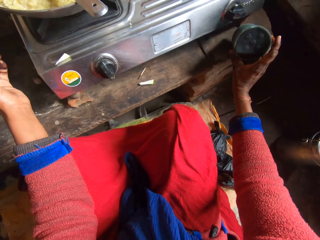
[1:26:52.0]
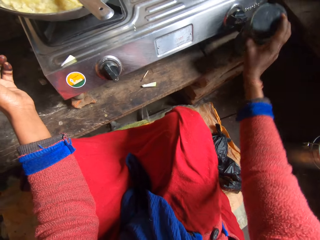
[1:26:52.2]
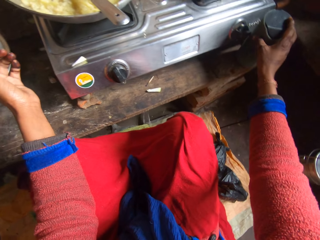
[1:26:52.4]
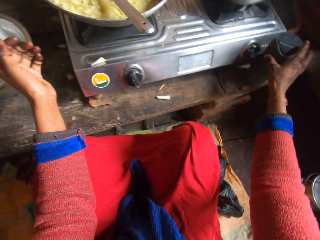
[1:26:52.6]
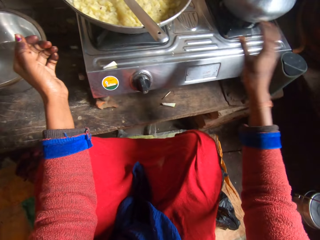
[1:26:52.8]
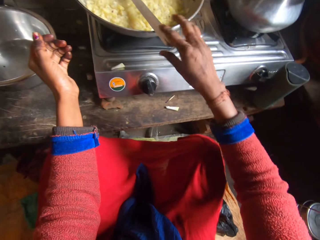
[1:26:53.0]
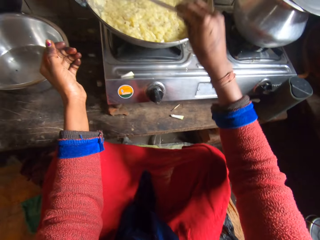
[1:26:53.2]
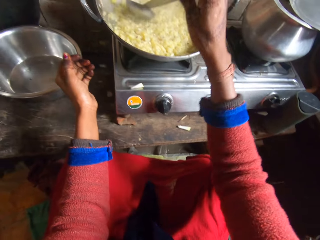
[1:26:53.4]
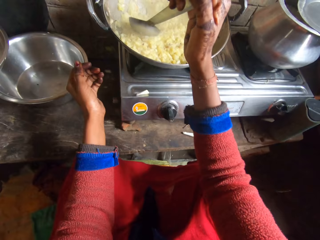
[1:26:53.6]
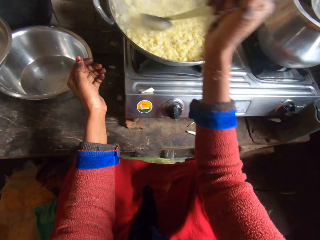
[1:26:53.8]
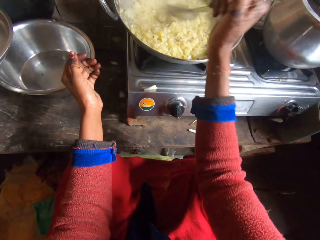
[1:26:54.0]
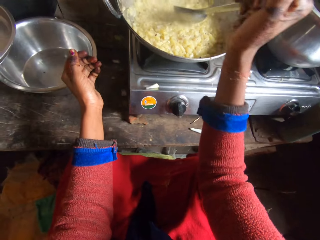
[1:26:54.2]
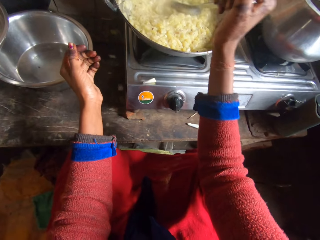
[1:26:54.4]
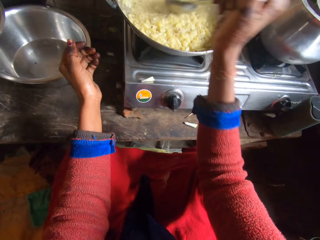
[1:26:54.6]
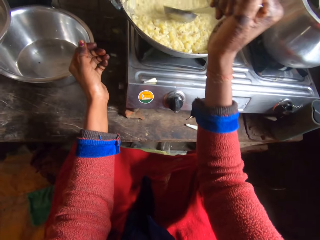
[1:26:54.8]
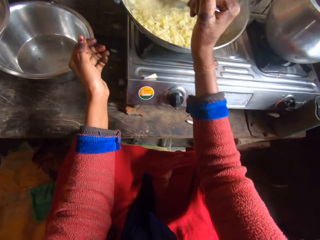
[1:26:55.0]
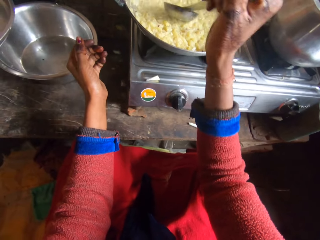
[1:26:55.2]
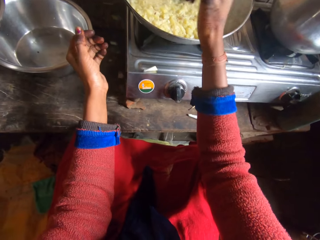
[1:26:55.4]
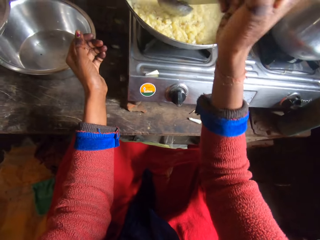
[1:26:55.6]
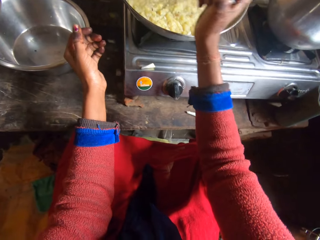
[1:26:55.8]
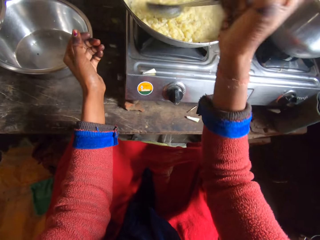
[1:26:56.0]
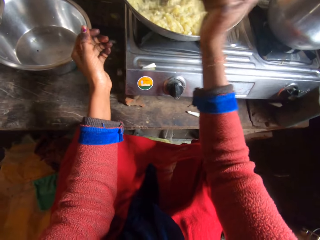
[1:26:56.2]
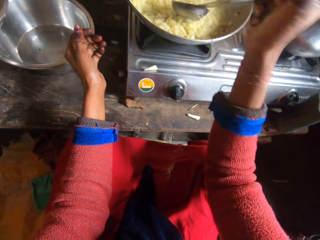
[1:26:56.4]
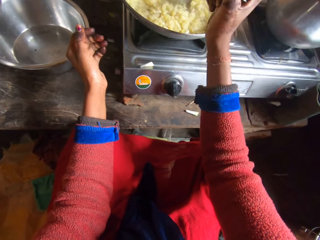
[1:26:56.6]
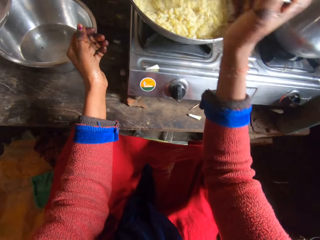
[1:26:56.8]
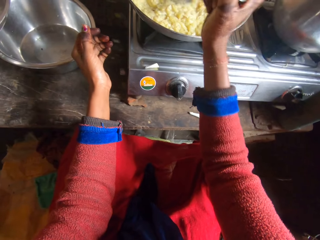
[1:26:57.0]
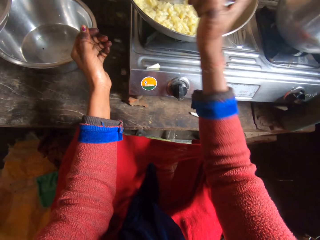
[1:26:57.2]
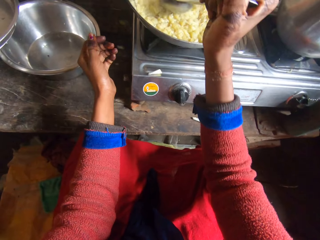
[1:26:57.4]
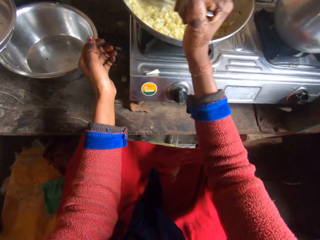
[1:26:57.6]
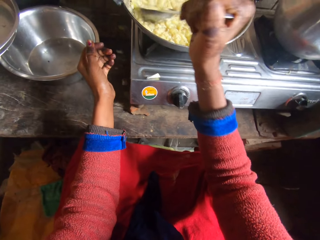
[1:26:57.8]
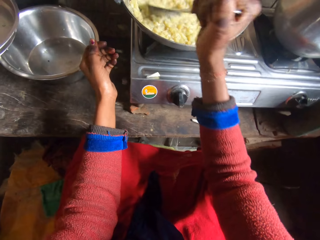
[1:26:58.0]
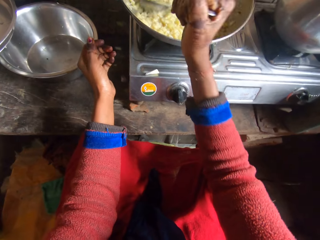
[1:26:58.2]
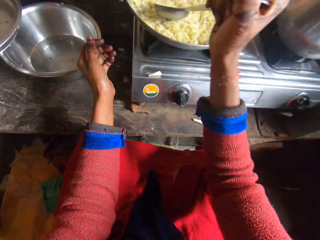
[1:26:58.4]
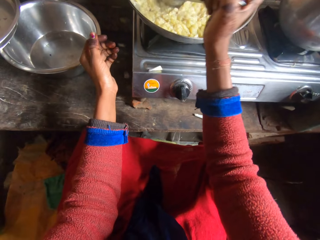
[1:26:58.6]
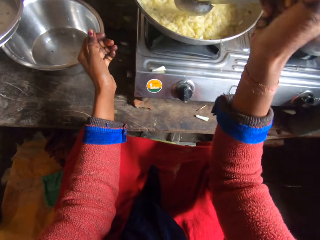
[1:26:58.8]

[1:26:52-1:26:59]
The camera wearer checks the mp3 player. She mashes the food in the pot with the spoon in her right hand. She stirs the food.

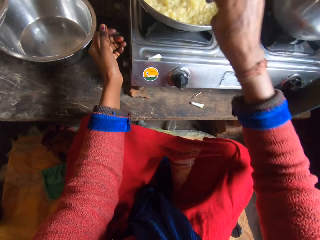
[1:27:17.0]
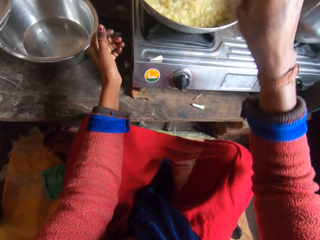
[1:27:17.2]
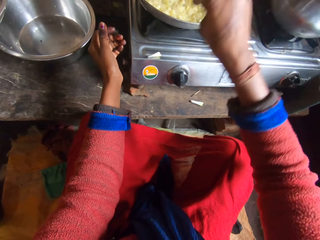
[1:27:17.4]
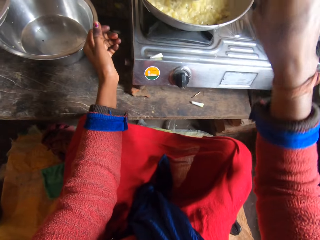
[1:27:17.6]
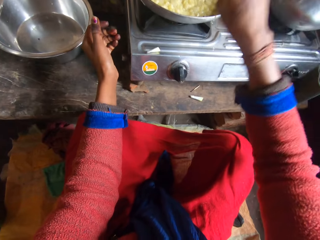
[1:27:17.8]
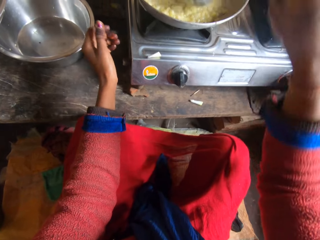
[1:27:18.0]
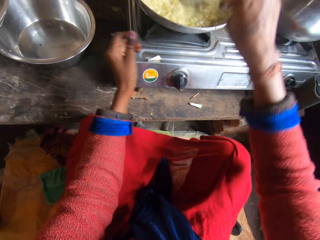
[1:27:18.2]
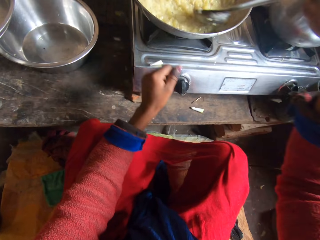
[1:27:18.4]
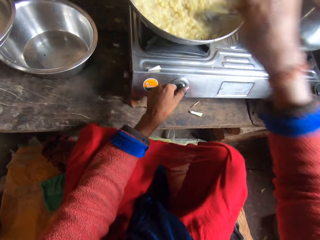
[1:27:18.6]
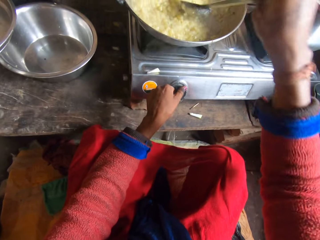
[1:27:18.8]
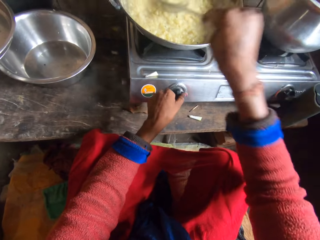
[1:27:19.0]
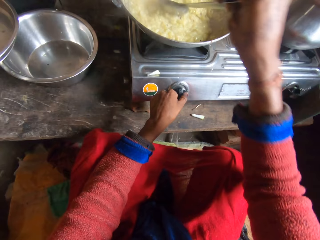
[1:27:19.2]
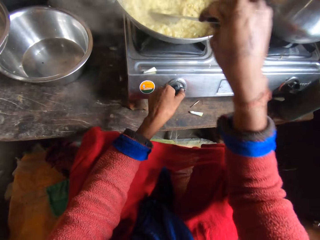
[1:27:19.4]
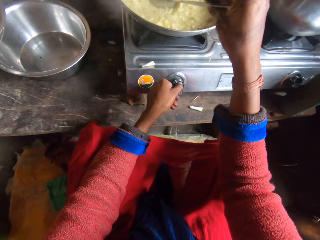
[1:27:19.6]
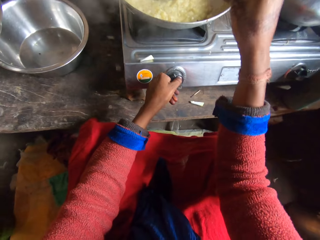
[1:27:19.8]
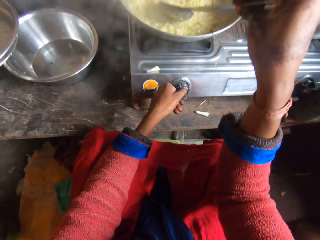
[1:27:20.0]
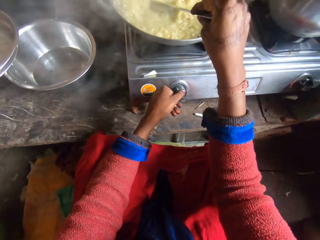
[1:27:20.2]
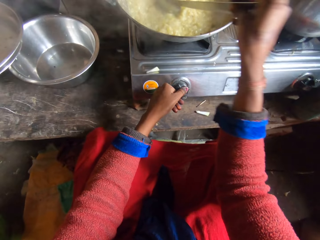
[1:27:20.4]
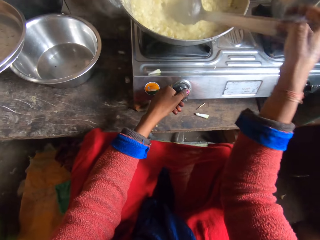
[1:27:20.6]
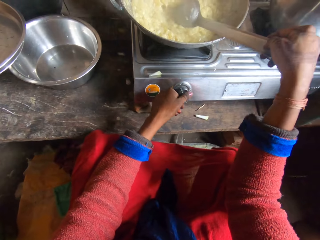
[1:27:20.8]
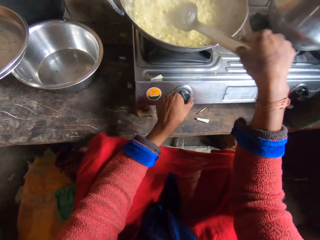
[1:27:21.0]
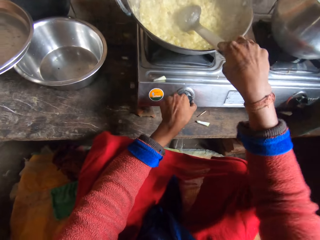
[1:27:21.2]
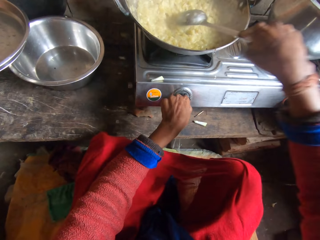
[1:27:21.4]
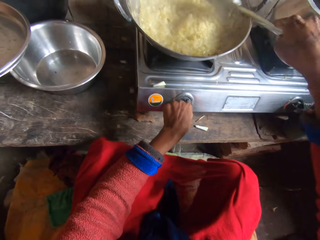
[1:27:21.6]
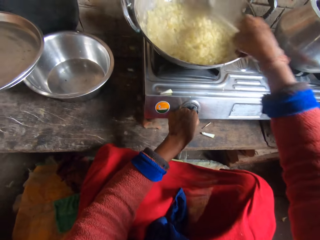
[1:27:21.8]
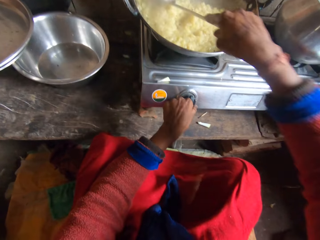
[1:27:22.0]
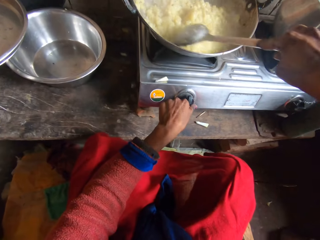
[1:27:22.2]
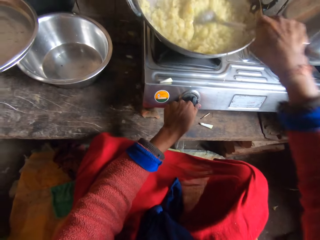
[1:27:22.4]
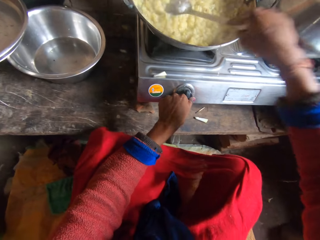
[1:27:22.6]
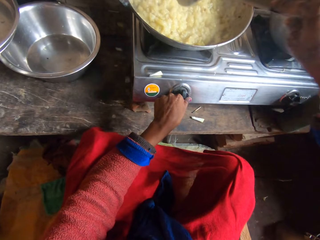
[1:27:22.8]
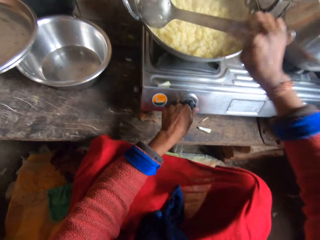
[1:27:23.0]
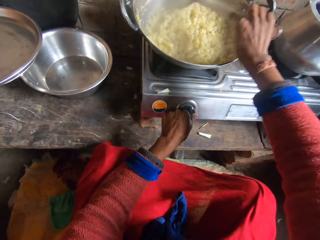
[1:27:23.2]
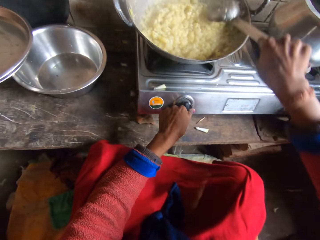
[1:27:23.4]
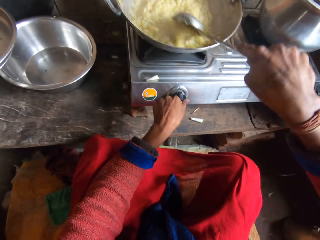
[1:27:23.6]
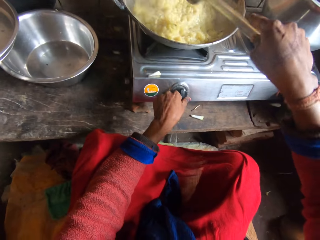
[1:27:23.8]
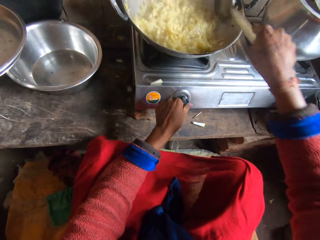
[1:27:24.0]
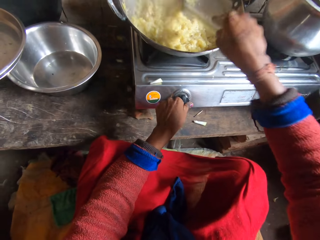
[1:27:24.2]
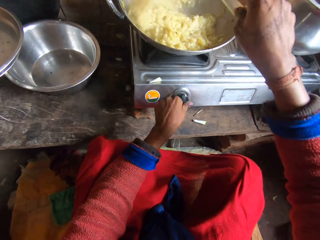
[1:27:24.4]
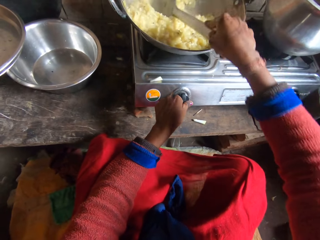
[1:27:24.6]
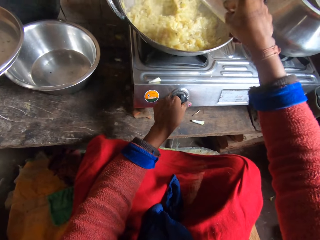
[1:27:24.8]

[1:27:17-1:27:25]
The camera wearer adjusts the power control of the cooker. They stir the food.

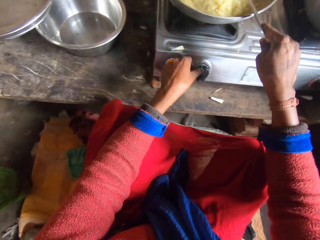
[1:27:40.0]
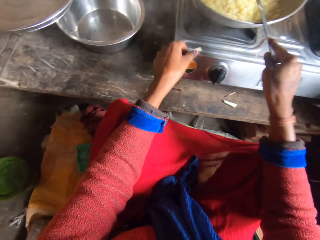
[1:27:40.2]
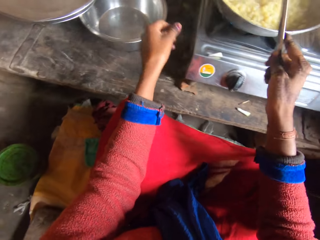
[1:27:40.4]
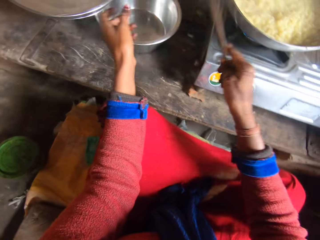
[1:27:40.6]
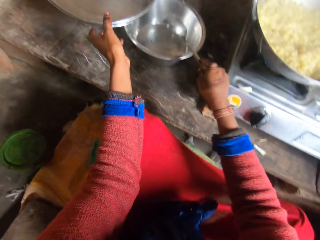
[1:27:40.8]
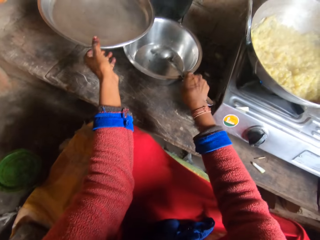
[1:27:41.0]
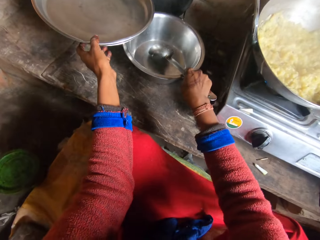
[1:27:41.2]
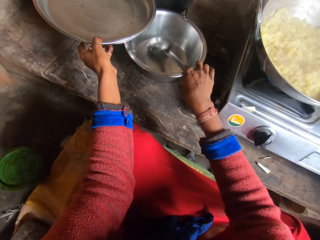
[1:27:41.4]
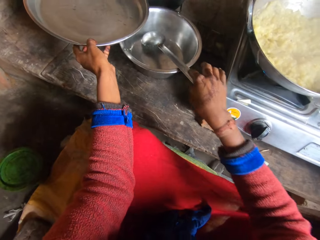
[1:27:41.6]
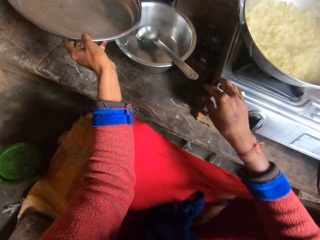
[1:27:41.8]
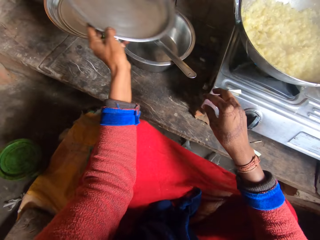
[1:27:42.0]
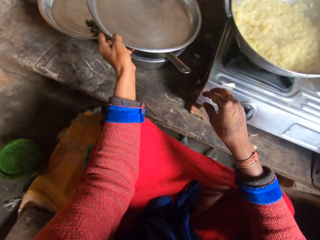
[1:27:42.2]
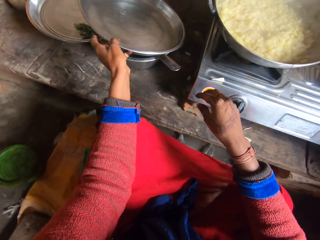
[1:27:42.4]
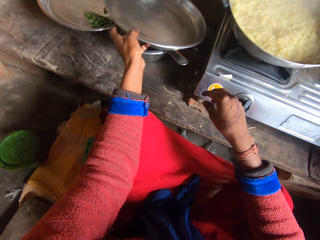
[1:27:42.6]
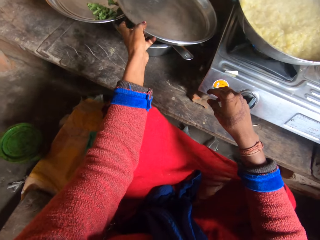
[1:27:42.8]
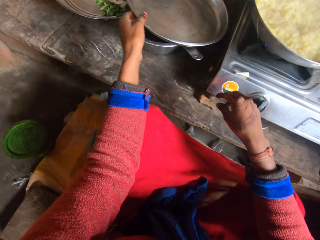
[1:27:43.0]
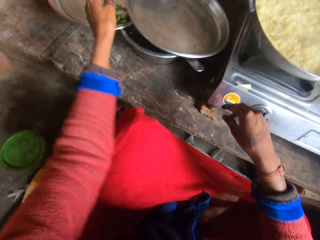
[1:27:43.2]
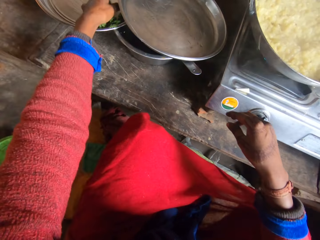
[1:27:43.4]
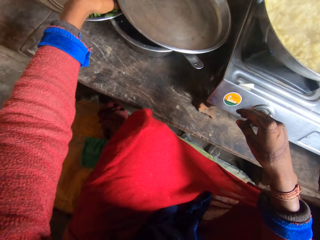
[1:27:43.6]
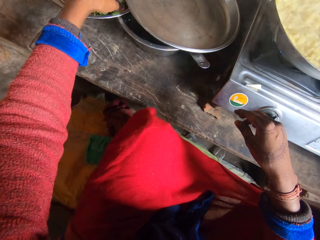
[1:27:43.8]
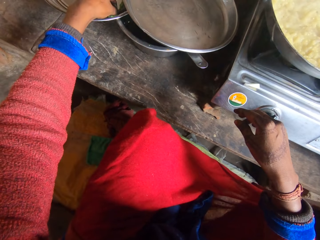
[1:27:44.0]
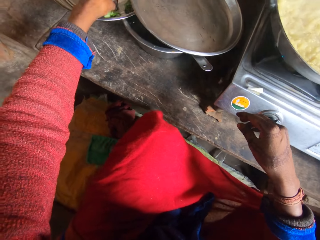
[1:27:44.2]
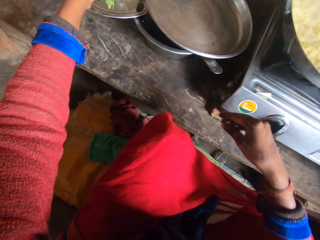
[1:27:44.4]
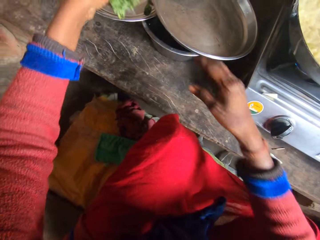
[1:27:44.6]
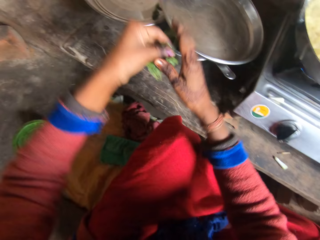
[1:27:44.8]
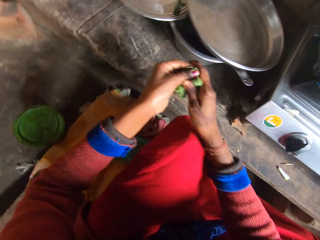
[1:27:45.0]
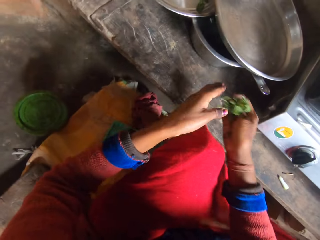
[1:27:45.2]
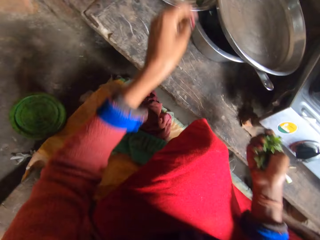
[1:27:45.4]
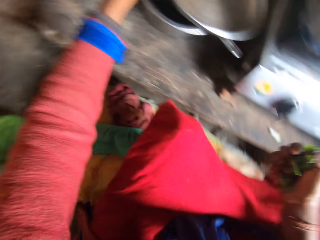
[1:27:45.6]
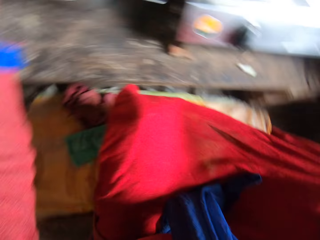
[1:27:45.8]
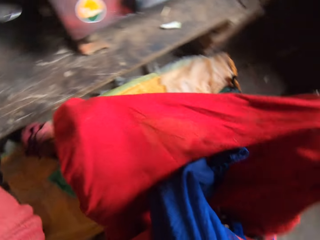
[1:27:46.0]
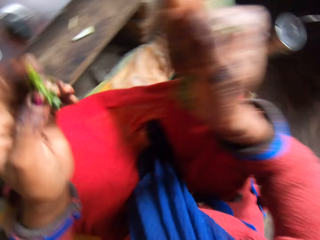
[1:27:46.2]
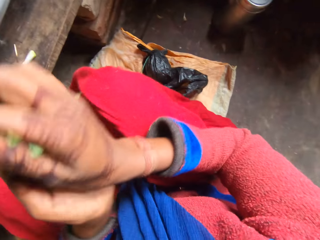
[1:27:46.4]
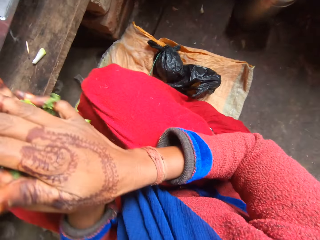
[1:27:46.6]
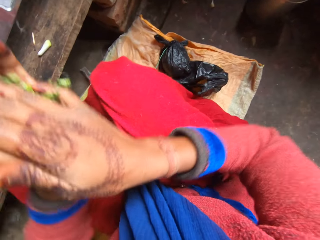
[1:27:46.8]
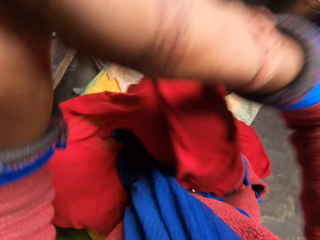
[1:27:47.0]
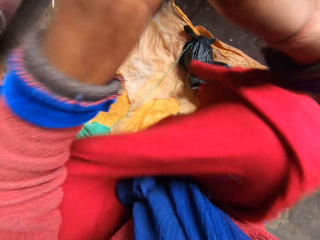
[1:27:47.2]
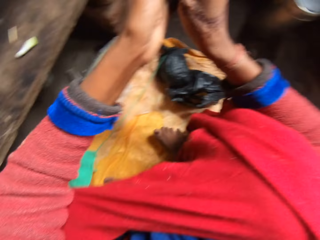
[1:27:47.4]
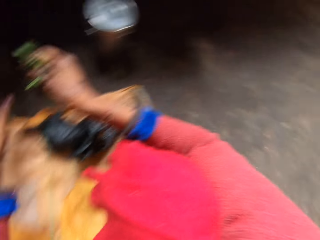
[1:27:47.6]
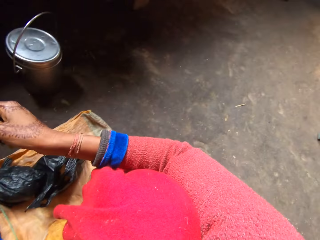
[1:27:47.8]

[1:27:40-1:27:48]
The camera wearer puts the cooking spoon into a plate on the kitchen table. They pick up a tray on a plate. They put the tray on the plate where the spoon is. They pick up the spinach leaf from a plate on the kitchen table.
